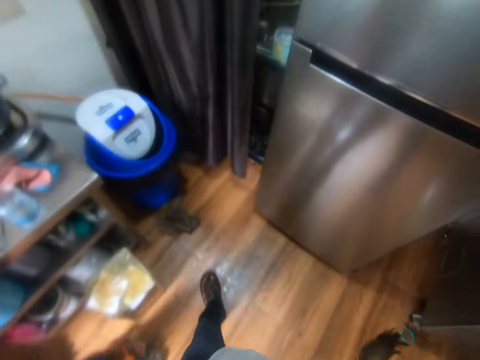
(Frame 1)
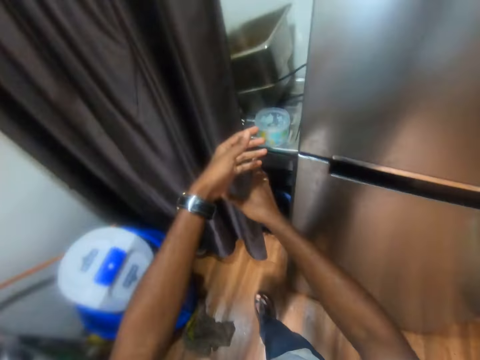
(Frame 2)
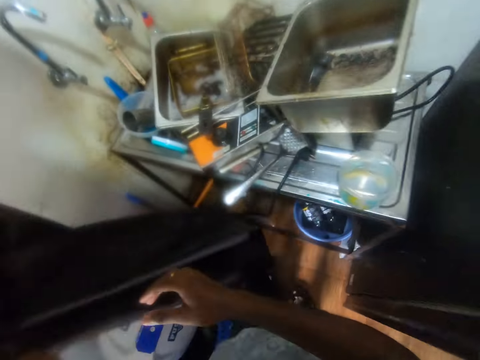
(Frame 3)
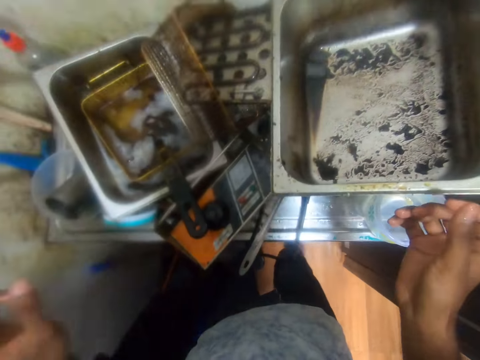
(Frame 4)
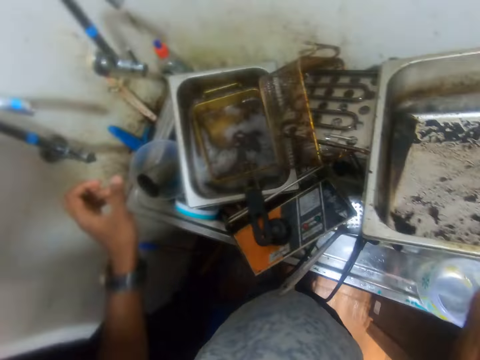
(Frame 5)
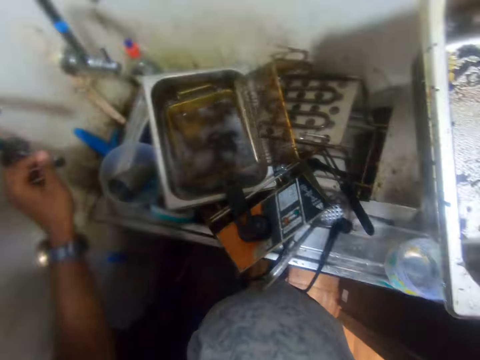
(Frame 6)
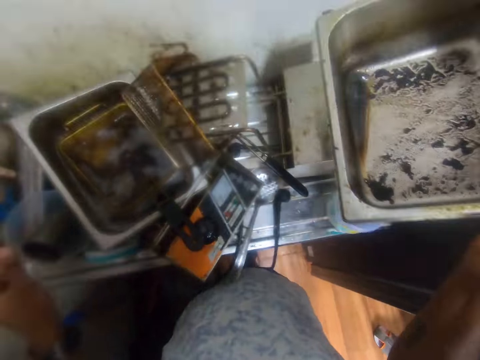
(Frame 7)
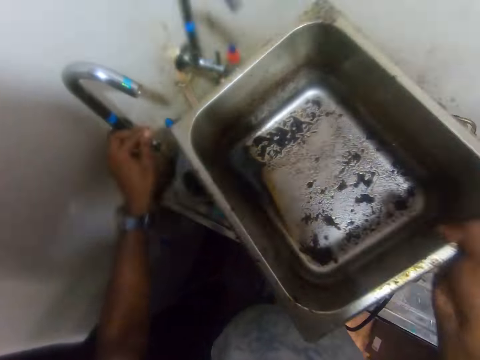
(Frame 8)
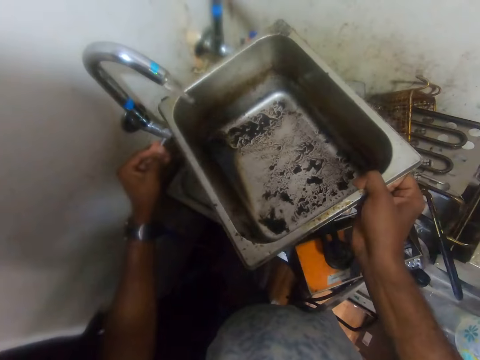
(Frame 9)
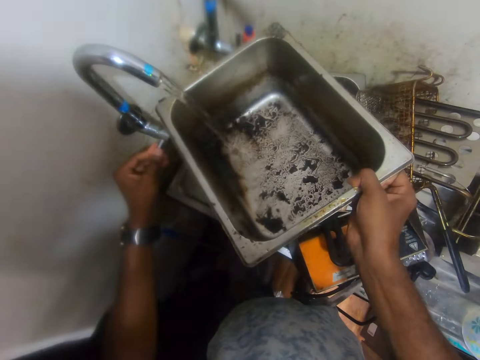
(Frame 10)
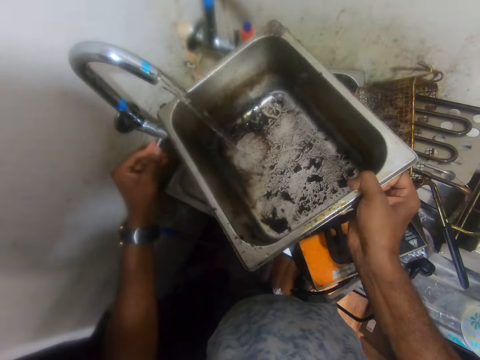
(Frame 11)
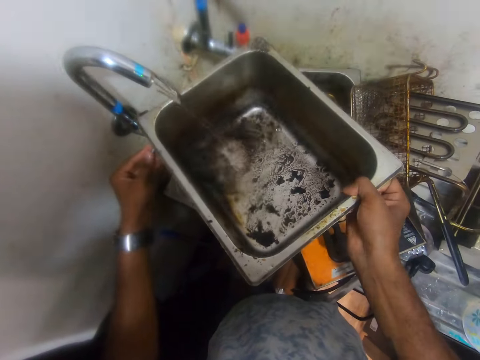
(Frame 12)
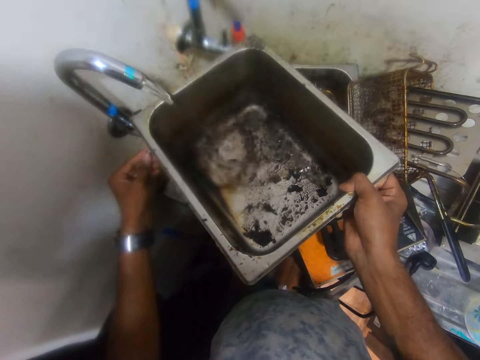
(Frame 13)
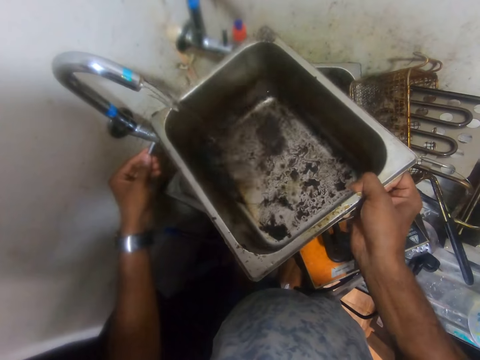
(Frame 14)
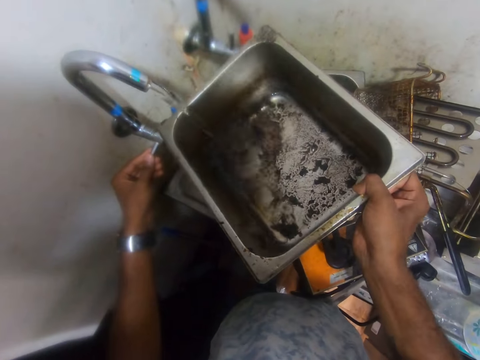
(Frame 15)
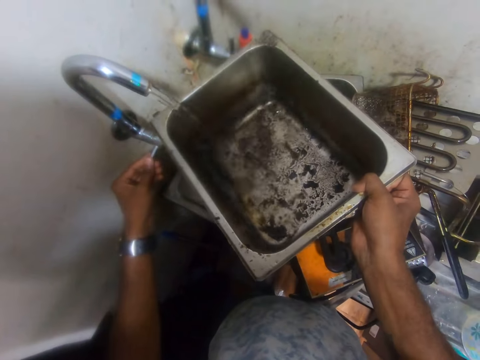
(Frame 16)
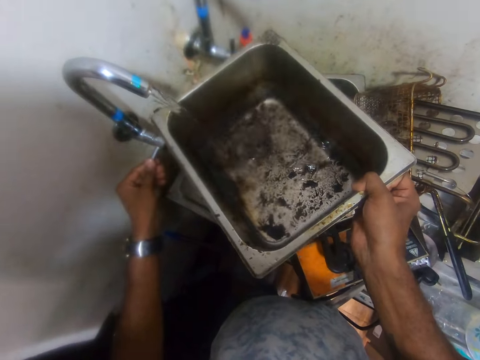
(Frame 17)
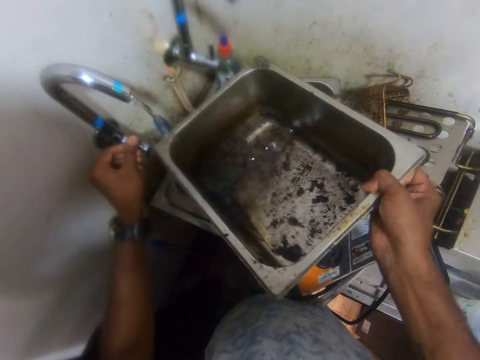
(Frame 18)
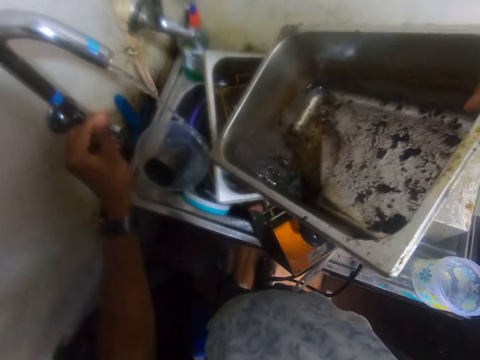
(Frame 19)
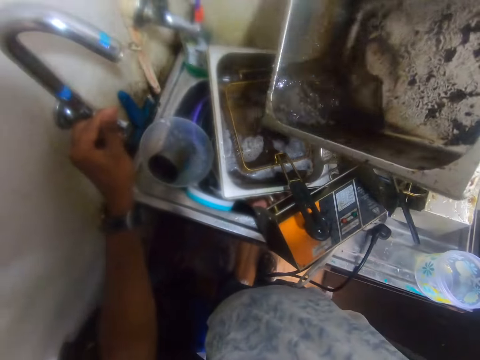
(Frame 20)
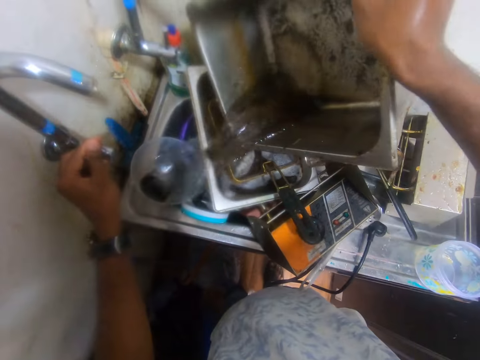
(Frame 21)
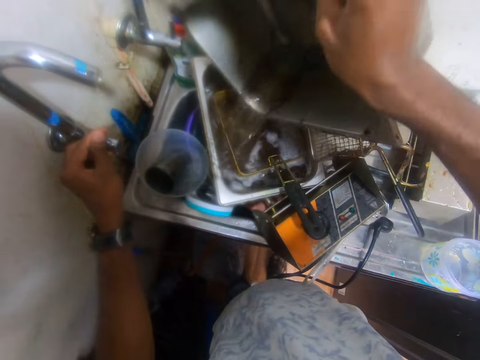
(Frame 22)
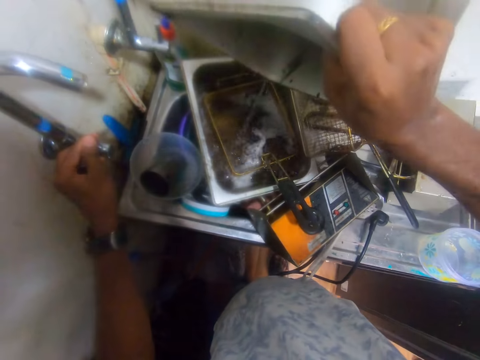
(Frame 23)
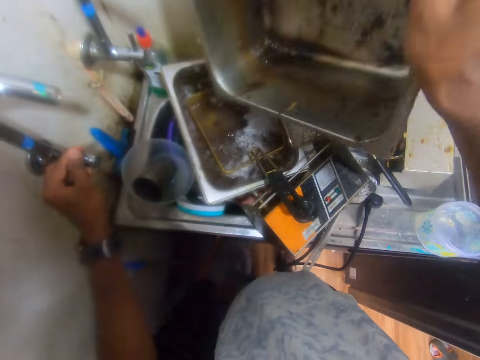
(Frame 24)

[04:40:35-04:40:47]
The camera wearer walks around the kitchen. He pushes a curtain with both hands. He picks up a gastronorm pan or deep frying pan from a kitchen sink with his right hand. He drops the deep frying pan. He turns on a tap with his left hand. He puts water from the tap into the pan in his right hand. He turns off the tap with his left hand. He pours out the water from the pan in his right hand into the sink.

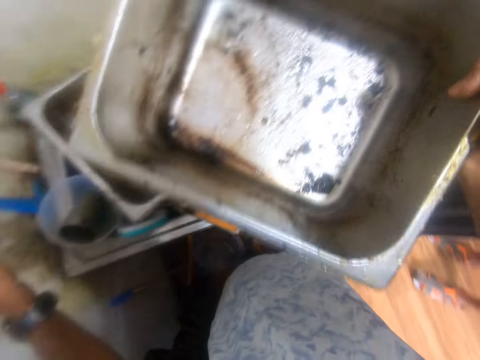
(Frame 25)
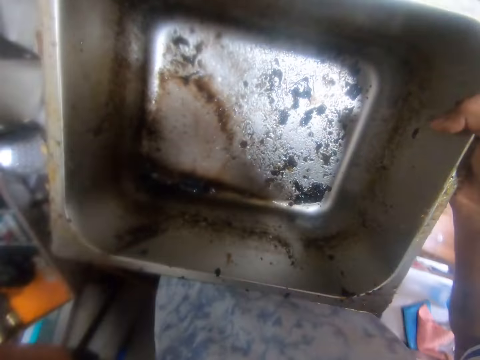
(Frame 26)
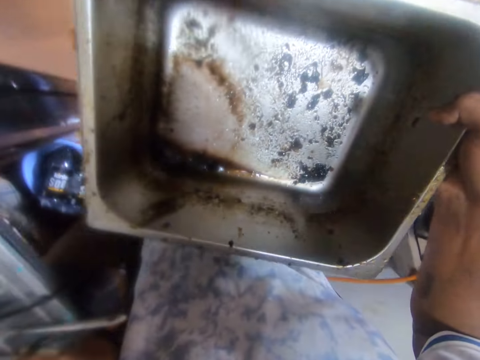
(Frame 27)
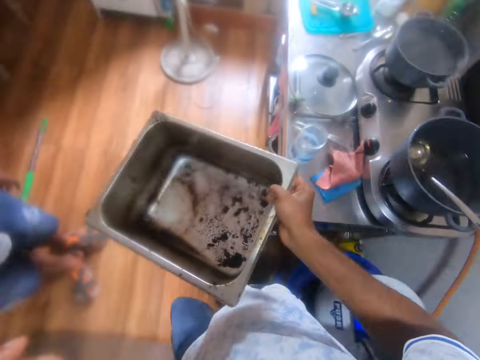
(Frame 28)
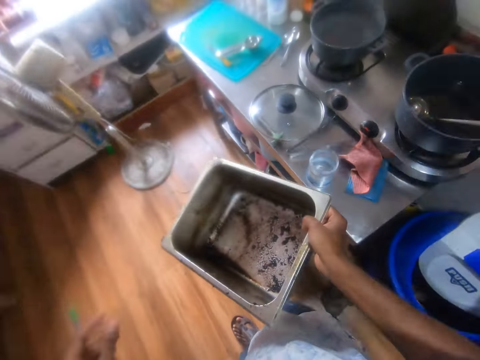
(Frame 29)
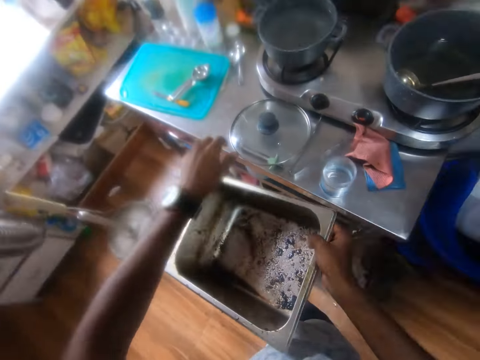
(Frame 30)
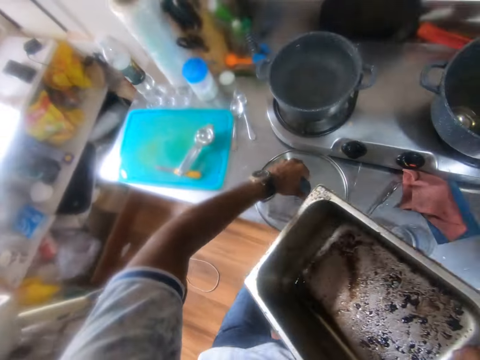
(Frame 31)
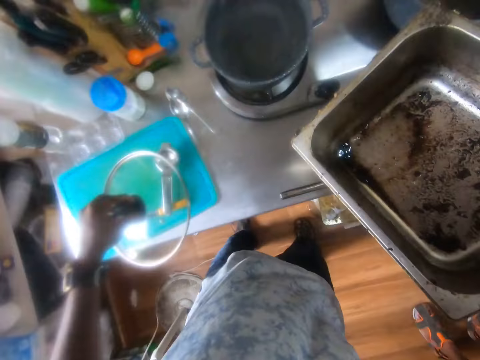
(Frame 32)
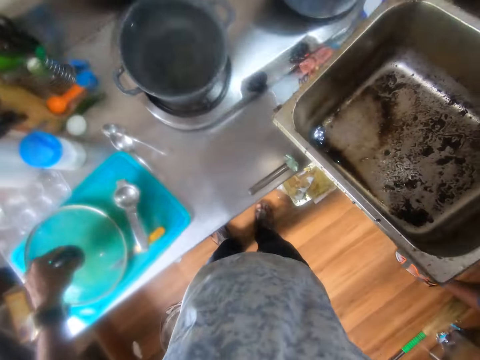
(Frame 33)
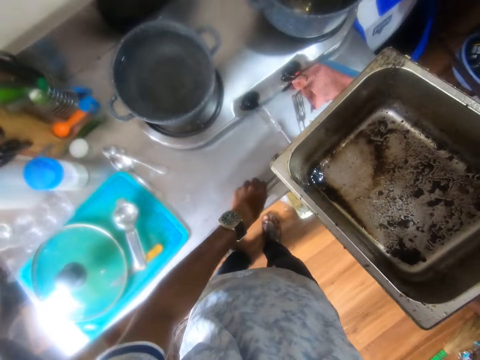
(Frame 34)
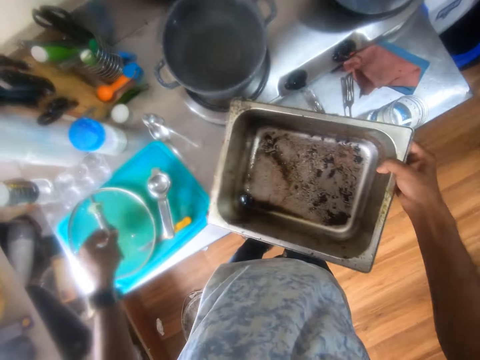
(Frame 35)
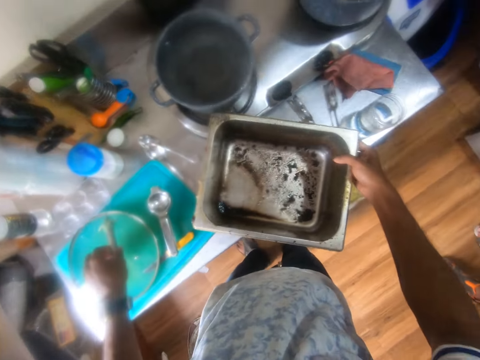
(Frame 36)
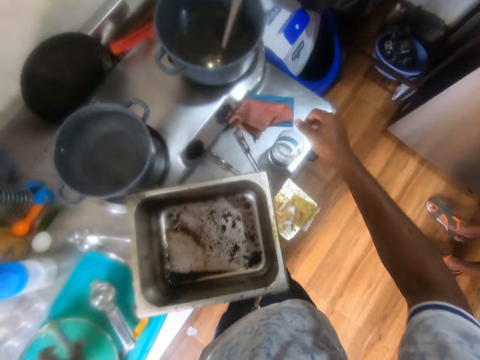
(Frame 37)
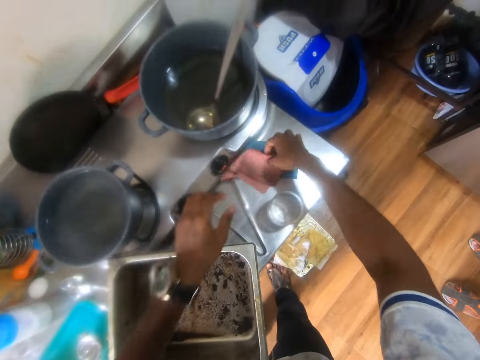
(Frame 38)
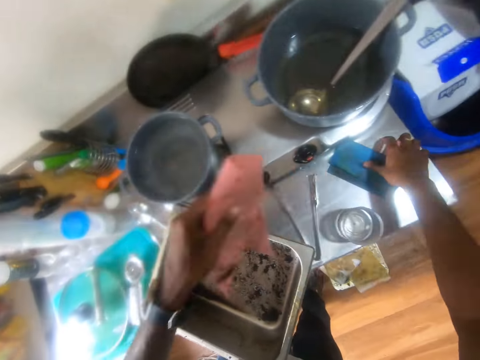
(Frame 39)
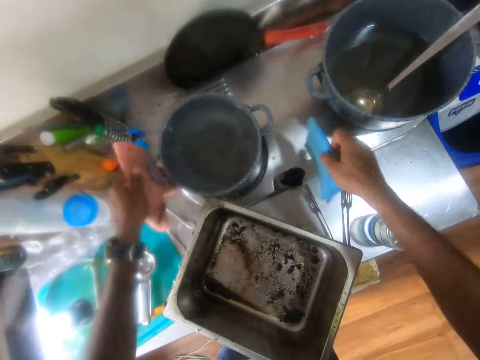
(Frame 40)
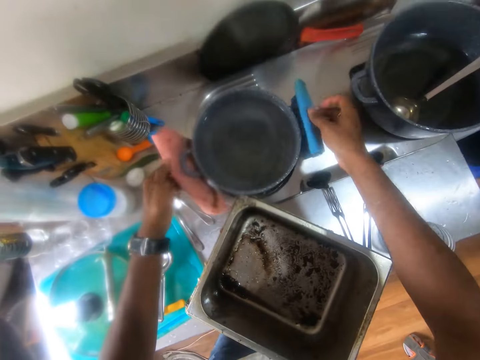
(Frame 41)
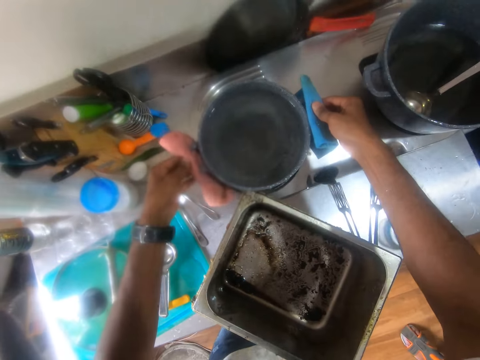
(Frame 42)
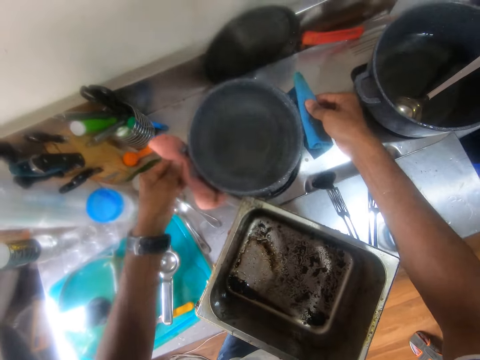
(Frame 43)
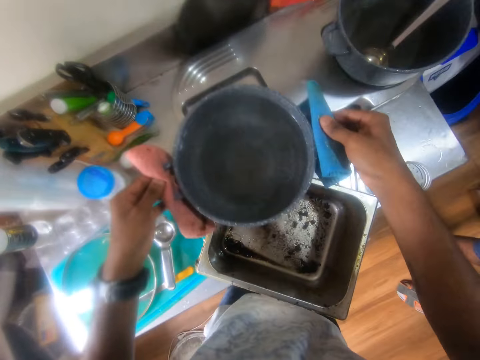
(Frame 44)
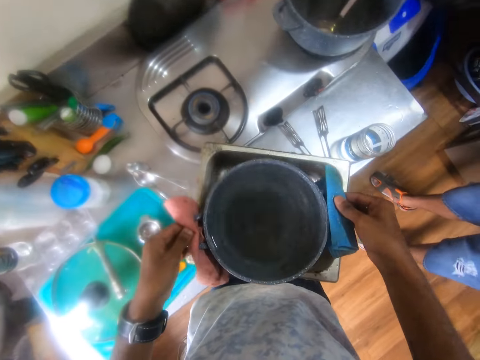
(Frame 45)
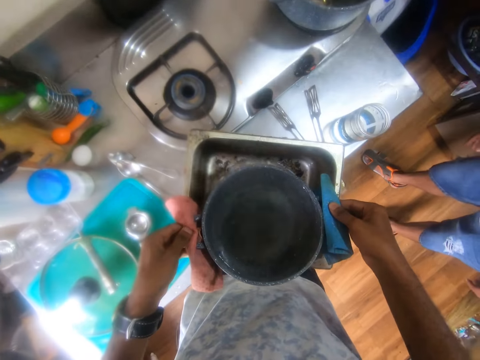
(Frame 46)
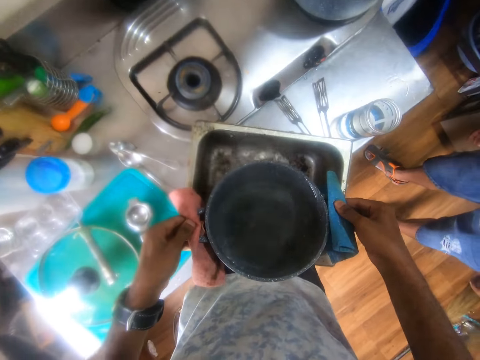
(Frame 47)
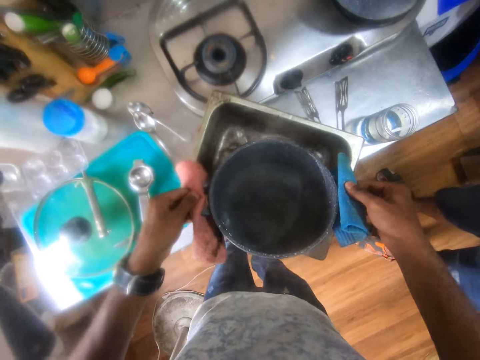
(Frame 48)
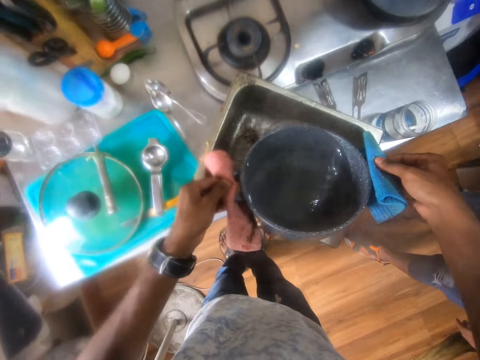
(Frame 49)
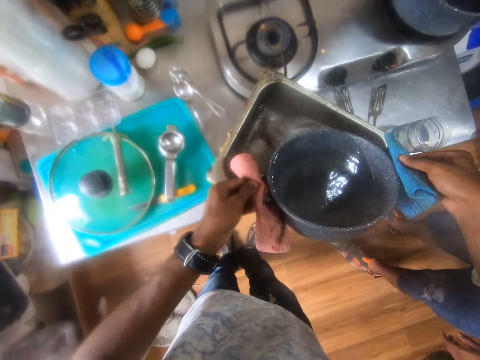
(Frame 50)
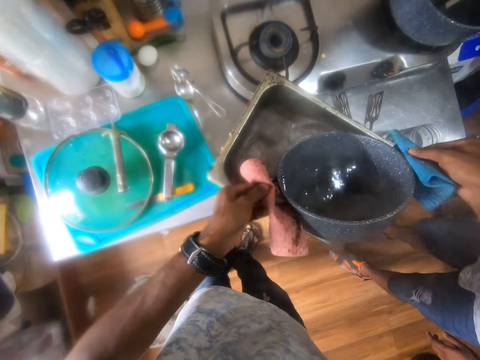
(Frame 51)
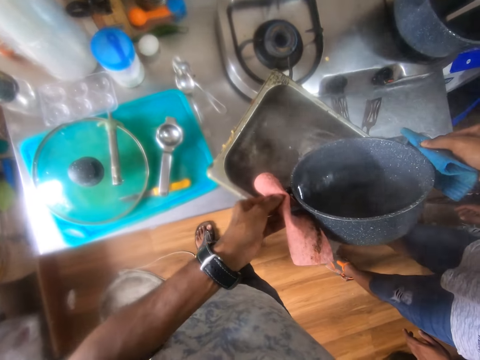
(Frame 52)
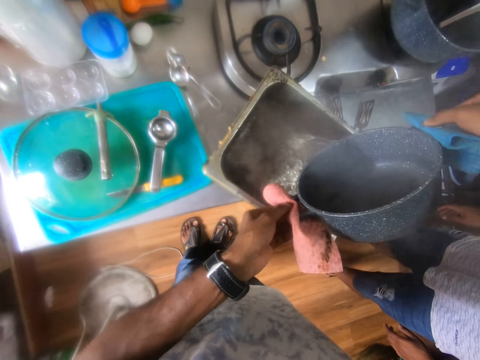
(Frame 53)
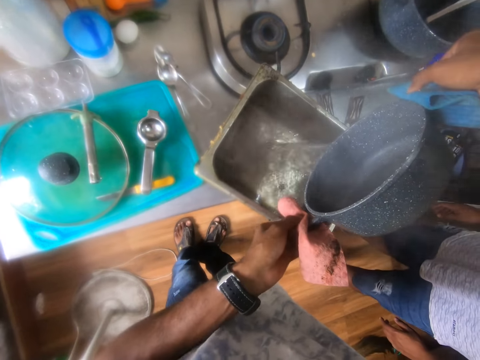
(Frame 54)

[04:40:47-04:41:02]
The camera wearer holds a deep frying pan. He walks around the kitchen. He picks up a pot cover from a countertop with his left hand. He drops the pot cover on a chopping board on the countertop with his left hand. He picks up a gas lighter from the countertop with his left hand. He drops the gas lighter on the pot cover with his left hand. He drops the pan on the countertop with his right hand. He picks up a pink towel from the countertop with his right hand. He passes the pink towel to his left hand from his right hand. He picks up a blue towel from the countertop with his right hand. He lifts a pot from a gas cooker with the towels in both hands. He holds the pot. He pours the water from the pot into the pan on the table with both hands.
